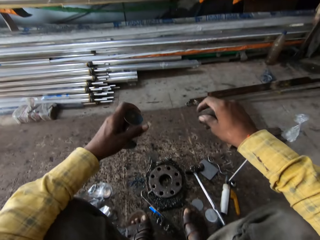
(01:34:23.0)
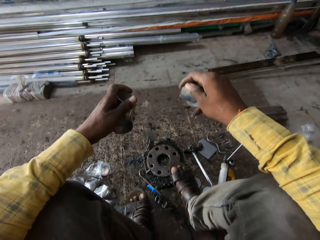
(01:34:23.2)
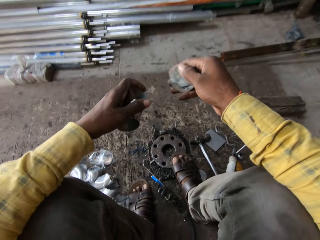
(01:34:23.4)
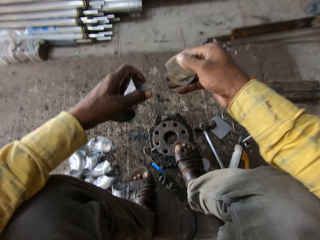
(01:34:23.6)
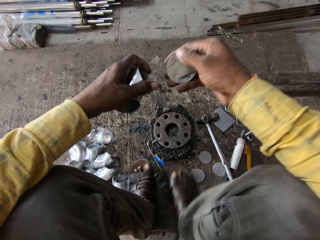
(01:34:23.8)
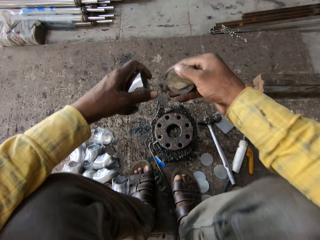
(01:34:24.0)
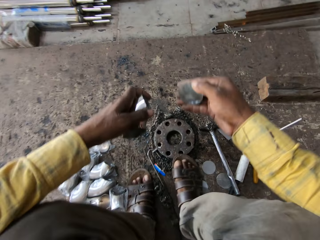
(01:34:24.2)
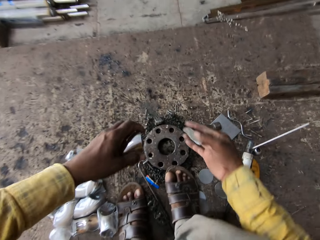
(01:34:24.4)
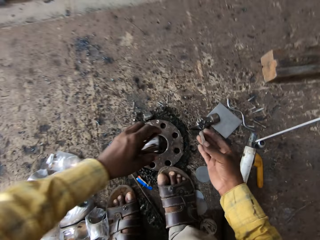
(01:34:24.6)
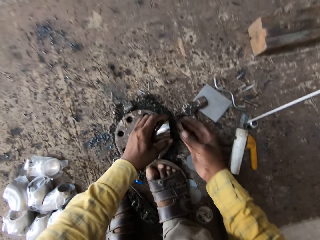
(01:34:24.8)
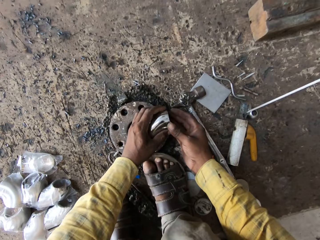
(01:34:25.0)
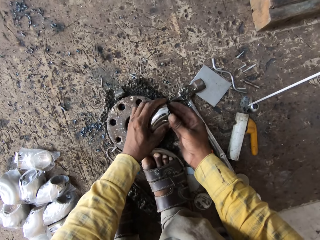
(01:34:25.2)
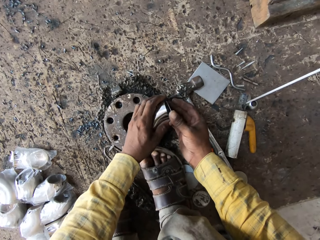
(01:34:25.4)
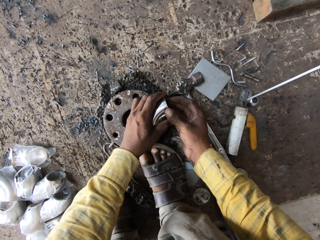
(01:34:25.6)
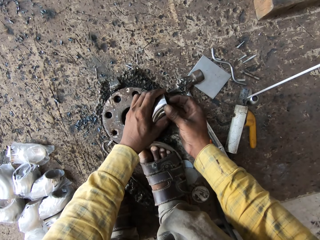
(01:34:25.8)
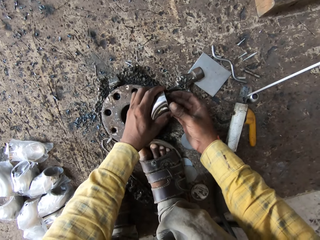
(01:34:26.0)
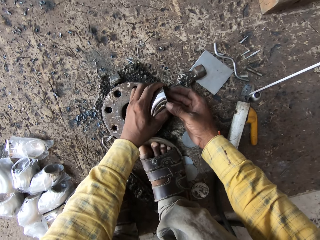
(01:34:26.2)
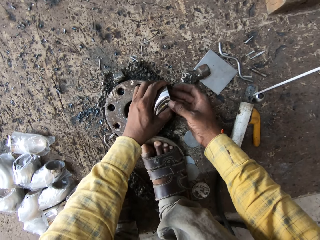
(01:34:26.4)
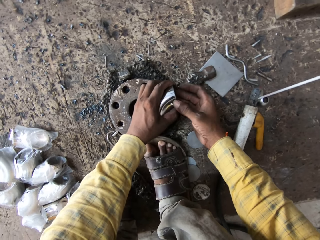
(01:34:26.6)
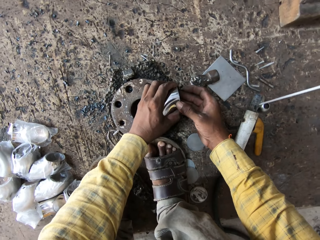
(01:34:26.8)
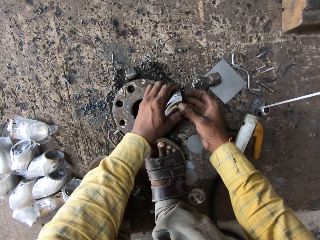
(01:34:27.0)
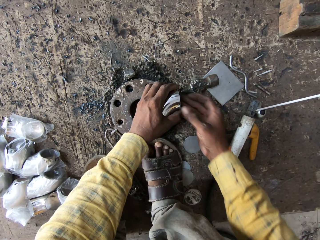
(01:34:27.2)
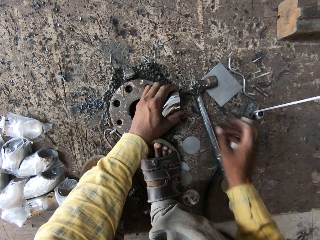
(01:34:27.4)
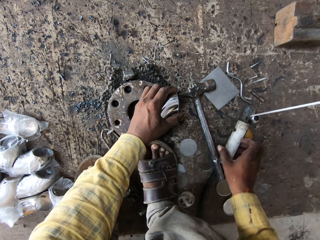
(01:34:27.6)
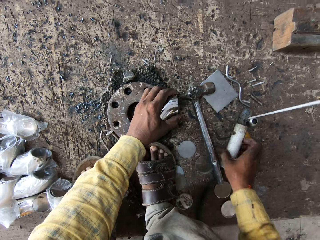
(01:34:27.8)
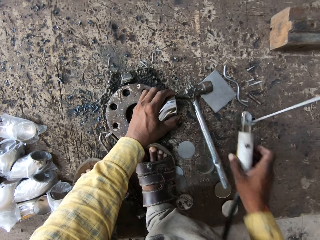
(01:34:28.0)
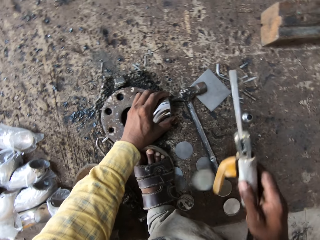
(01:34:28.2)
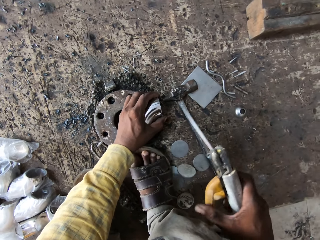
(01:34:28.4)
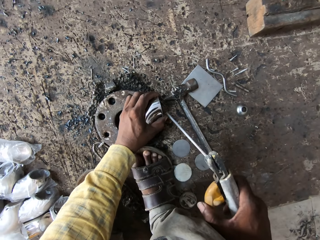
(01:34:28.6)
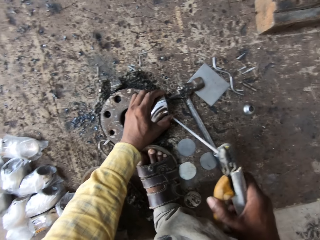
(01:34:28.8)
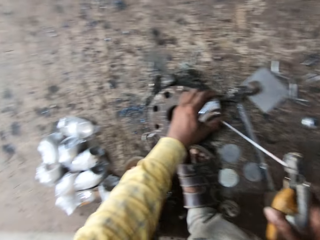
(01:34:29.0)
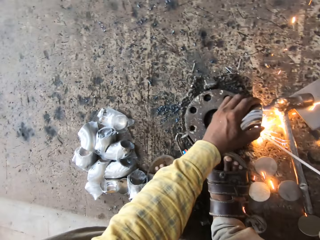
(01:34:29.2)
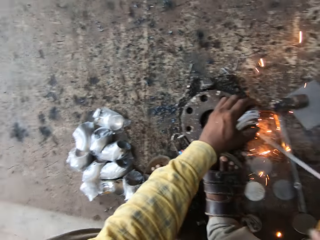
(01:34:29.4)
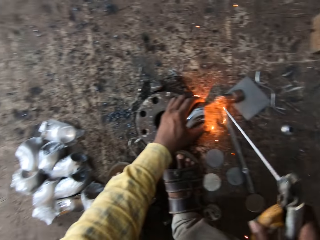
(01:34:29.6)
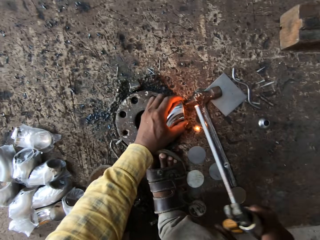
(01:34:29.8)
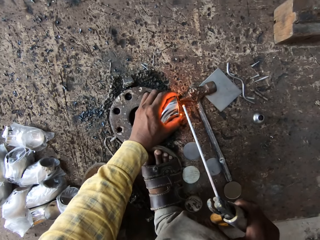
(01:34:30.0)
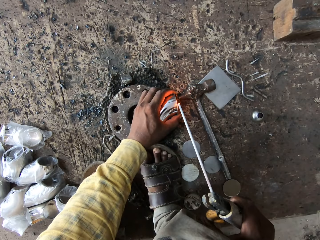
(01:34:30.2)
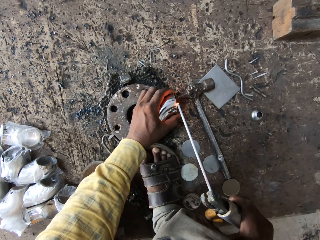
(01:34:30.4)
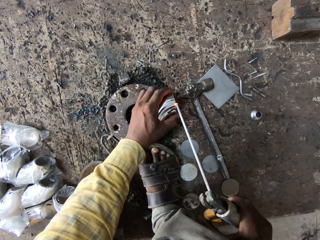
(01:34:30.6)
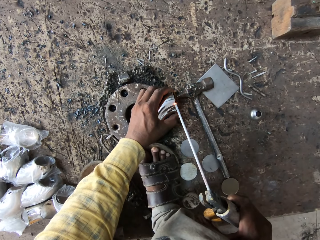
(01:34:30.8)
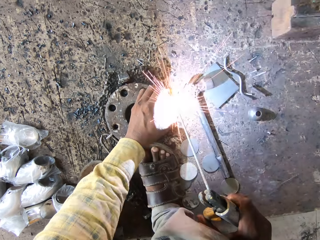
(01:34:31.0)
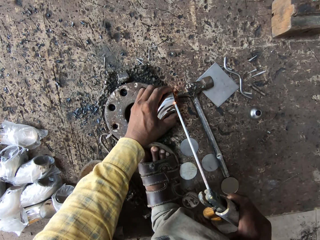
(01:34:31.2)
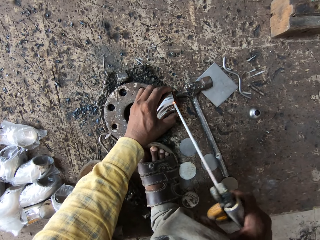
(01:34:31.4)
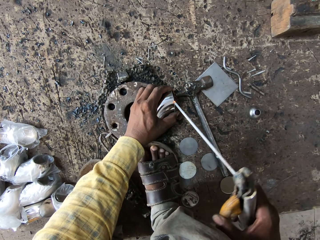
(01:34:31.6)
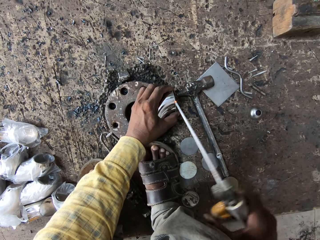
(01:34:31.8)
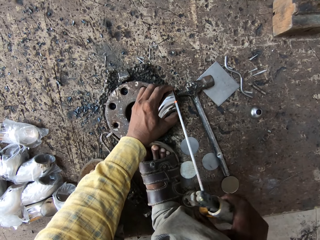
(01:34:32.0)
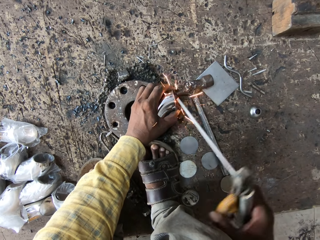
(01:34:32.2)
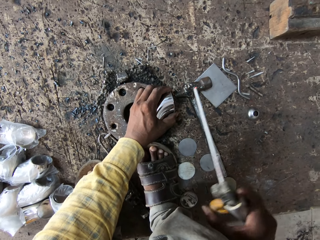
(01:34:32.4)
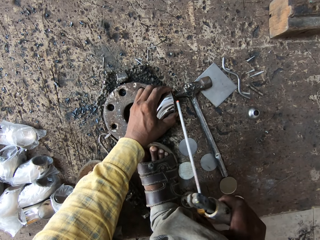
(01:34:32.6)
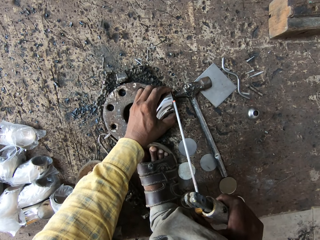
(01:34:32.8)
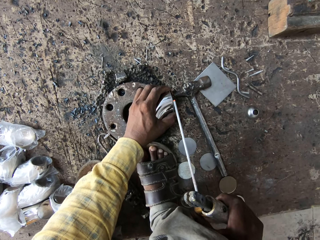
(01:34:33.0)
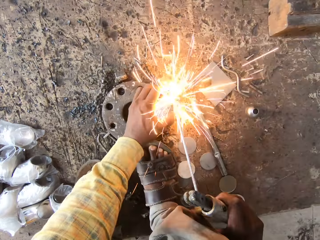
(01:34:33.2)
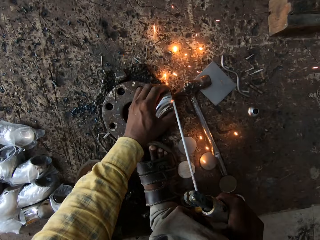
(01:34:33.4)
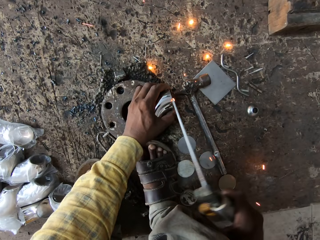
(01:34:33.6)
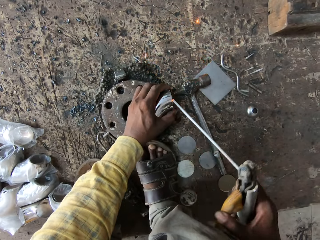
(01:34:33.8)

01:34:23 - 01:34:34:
The camera wearer drops the seal. He fixes the metal disc on the piece of metal. He adjusts his position. He covers the elbow plumbing material with the metal disc. He picks up the electrode holder of the welding machine. He welds the metal disc on the piece of metal.

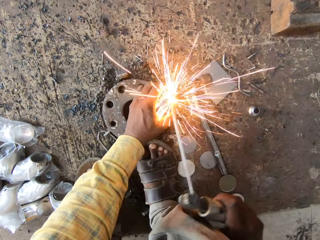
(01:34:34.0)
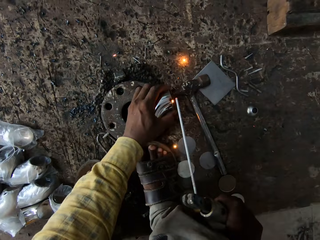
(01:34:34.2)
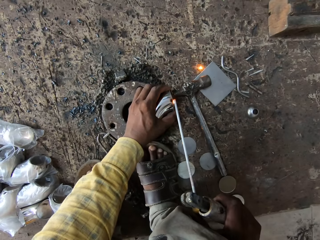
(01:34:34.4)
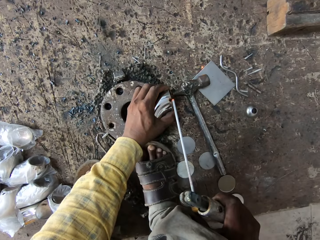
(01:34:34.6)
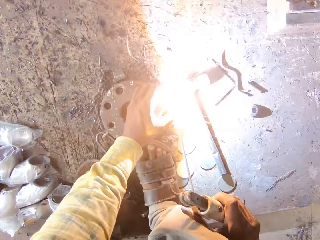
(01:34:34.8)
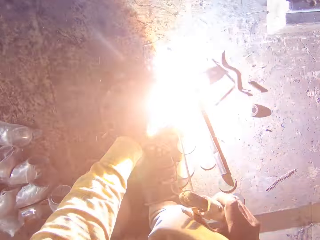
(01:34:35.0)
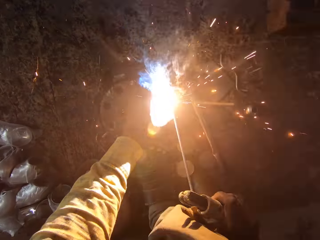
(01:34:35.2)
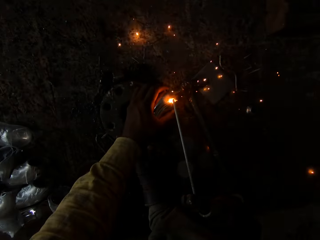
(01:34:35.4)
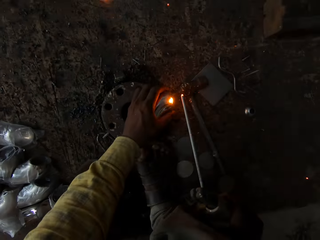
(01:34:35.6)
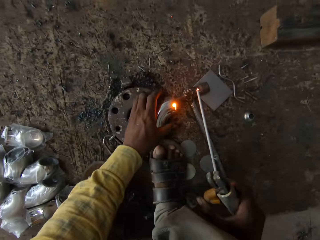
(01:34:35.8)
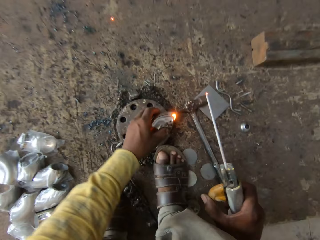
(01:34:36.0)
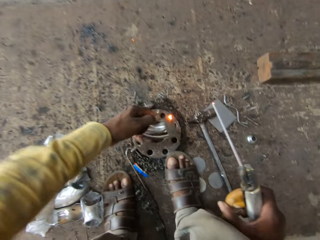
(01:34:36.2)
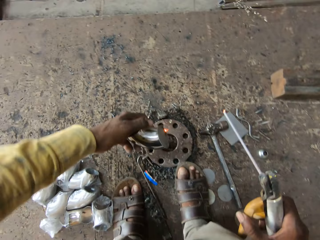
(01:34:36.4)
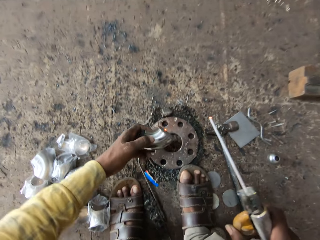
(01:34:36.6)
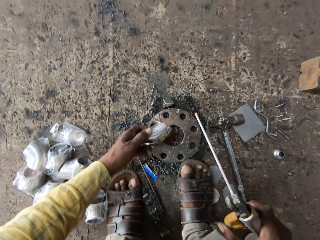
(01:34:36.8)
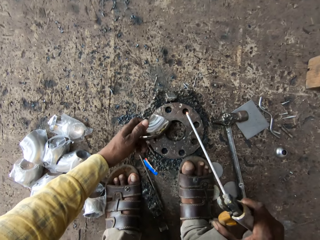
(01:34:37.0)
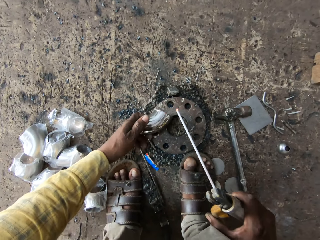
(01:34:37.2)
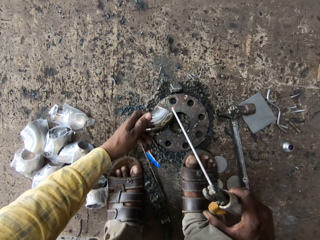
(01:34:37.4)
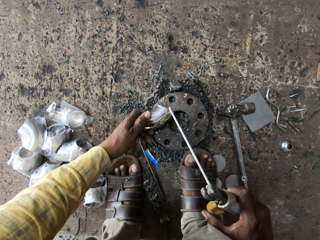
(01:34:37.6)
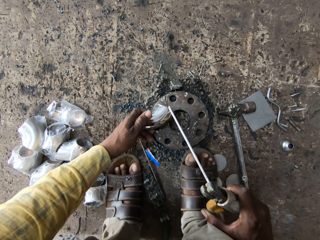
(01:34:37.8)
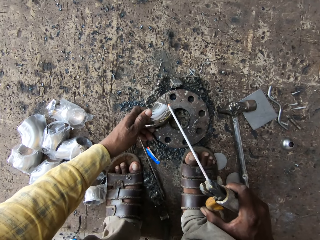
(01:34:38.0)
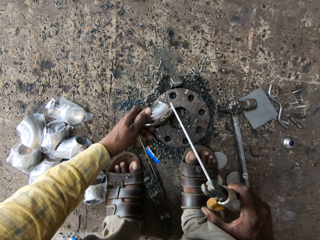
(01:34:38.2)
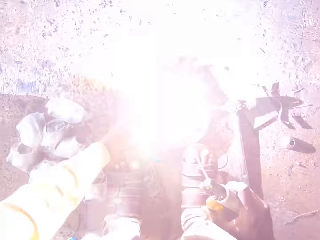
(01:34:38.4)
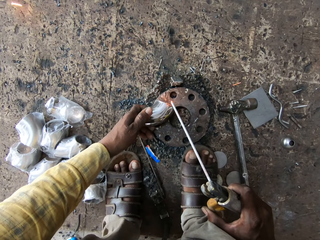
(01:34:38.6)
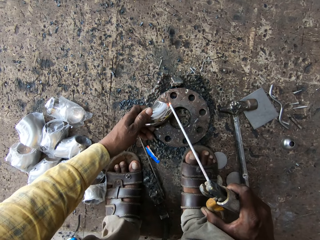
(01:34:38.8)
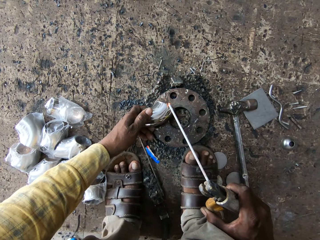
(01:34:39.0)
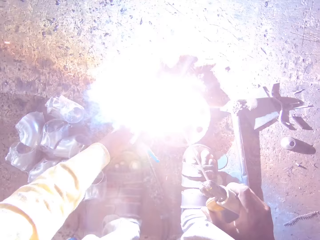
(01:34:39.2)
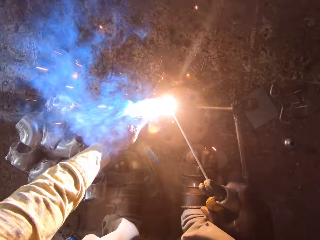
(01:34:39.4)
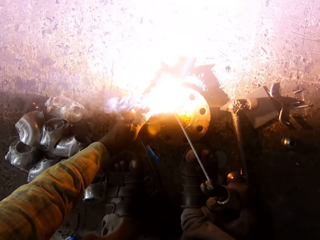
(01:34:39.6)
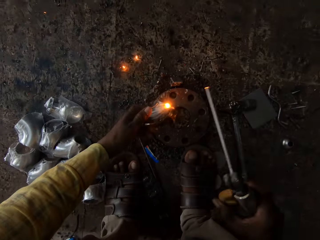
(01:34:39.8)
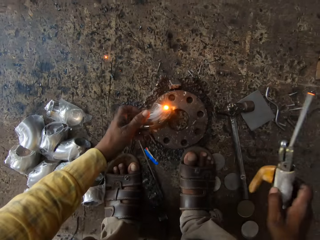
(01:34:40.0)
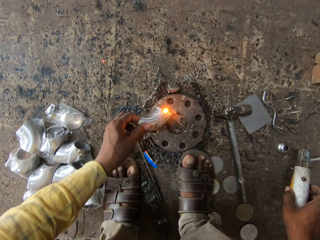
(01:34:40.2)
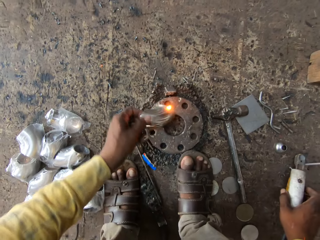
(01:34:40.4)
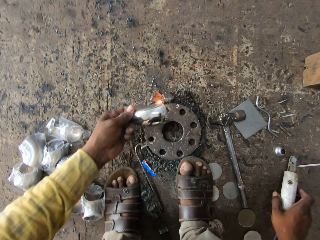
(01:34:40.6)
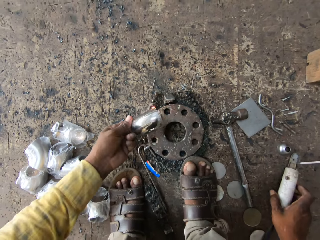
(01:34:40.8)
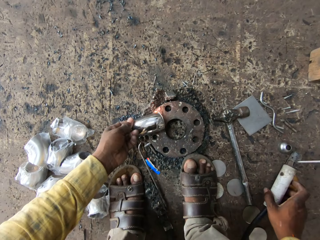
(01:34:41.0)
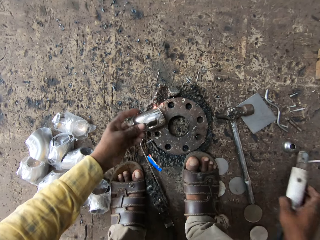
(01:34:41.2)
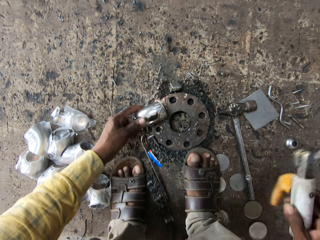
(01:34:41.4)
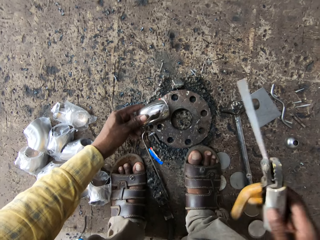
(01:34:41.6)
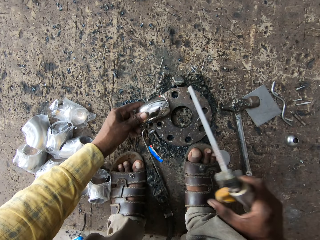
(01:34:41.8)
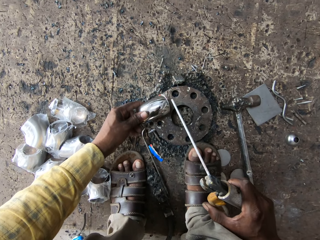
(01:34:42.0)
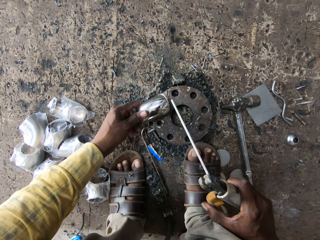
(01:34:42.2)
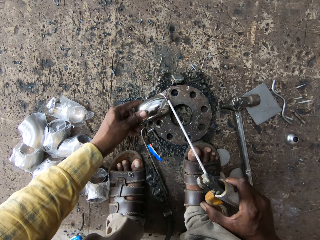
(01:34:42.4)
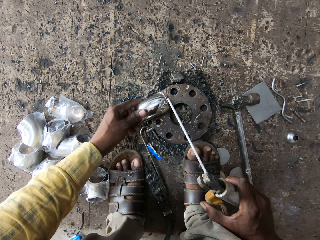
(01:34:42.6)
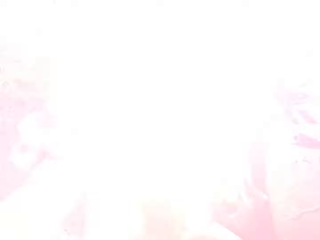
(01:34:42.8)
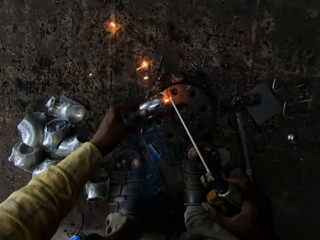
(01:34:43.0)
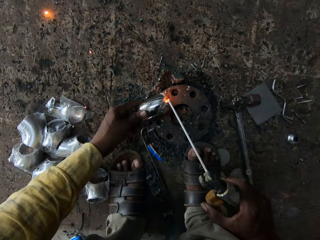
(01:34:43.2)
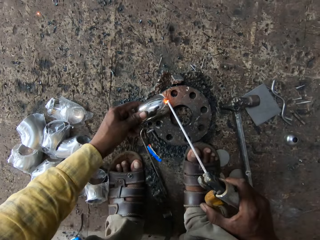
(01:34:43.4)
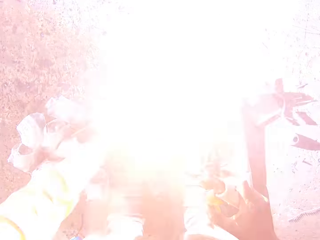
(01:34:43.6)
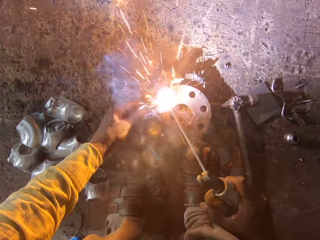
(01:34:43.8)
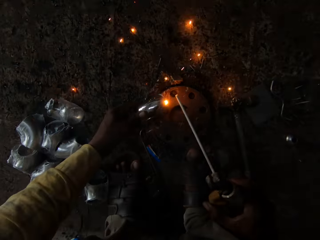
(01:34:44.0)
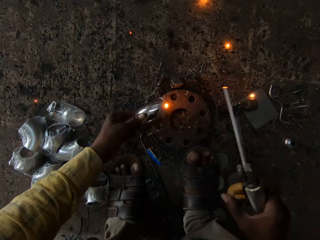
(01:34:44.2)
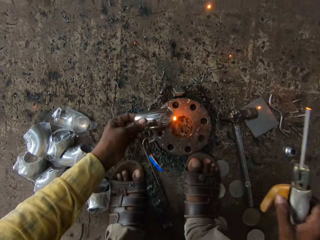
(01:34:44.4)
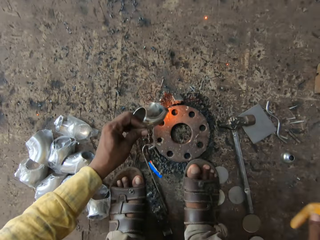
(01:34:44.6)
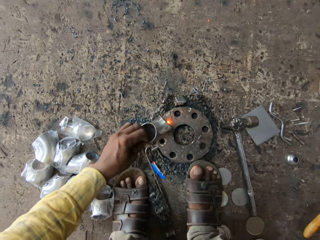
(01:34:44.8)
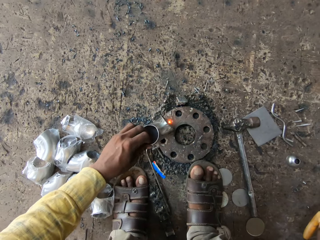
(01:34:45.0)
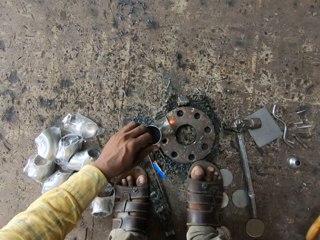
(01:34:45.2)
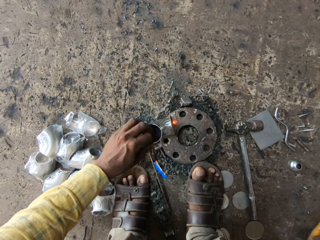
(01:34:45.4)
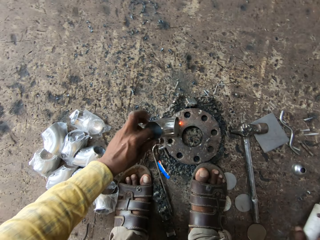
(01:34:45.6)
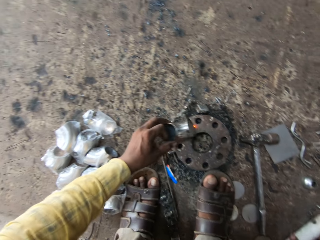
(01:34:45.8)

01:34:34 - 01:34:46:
The camera wearer adjusts the piece of metal. They weld the metal disc on the piece of metal. They adjust the piece of metal. They stop. They tap the piece of metal on the working surface. They look at the elbow plumbing material. They weld the metal disc on the piece of metal. They adjust the piece of metal.
